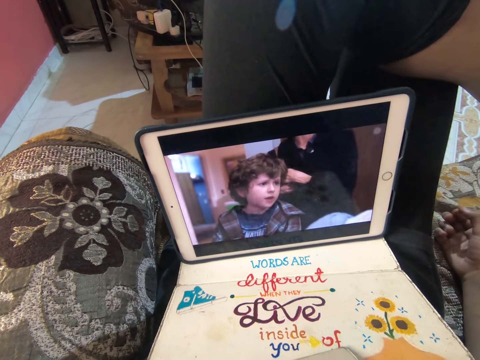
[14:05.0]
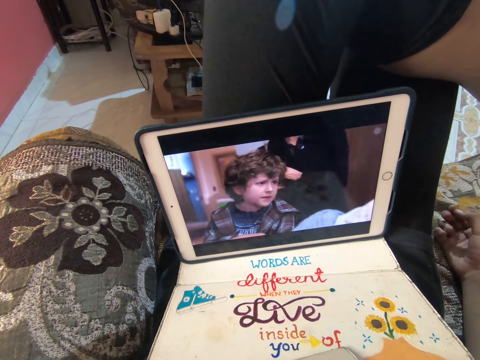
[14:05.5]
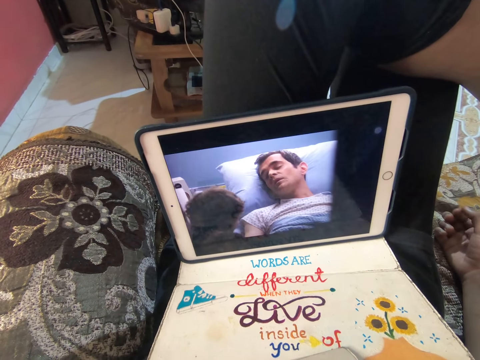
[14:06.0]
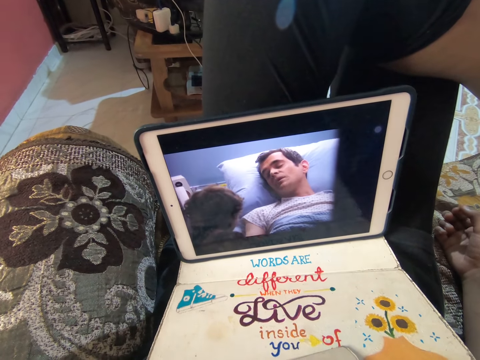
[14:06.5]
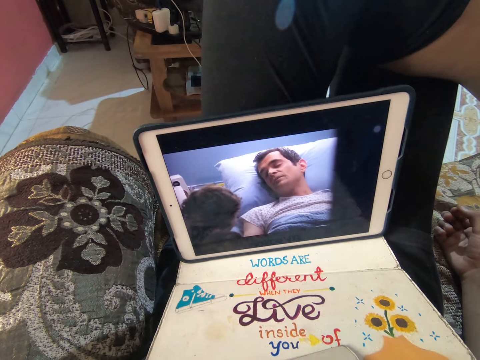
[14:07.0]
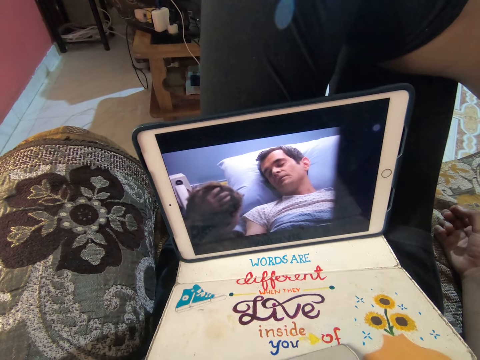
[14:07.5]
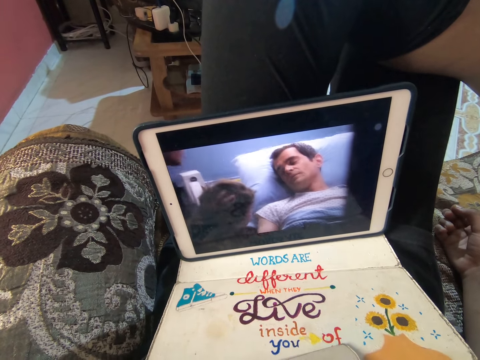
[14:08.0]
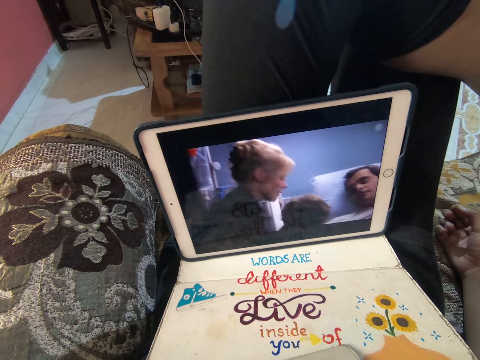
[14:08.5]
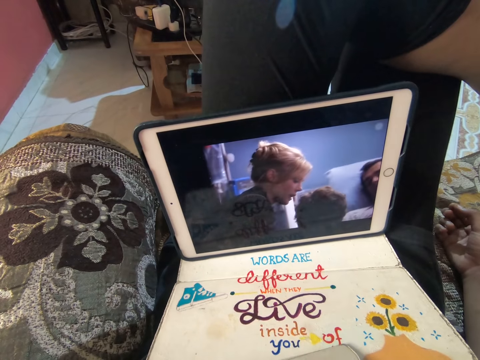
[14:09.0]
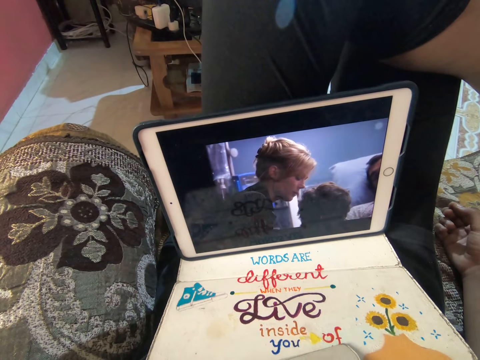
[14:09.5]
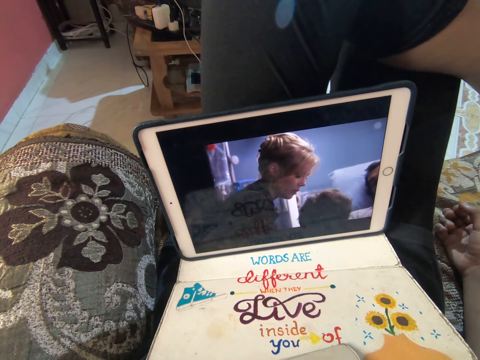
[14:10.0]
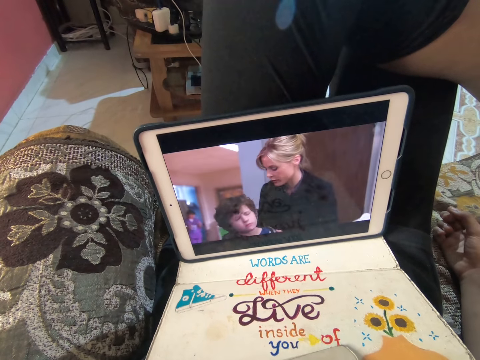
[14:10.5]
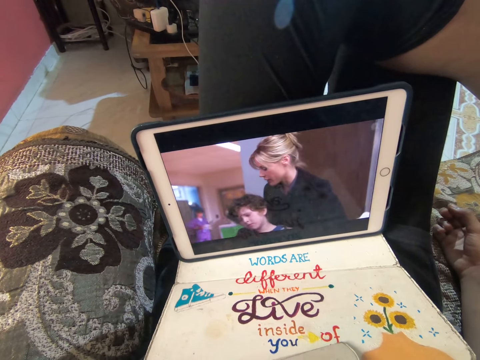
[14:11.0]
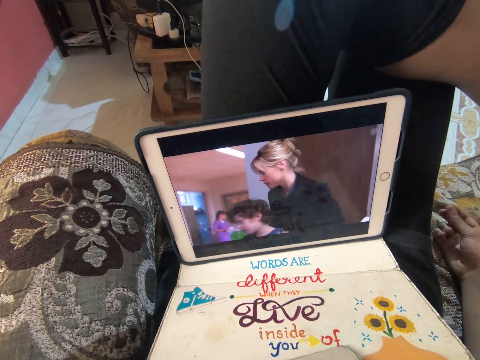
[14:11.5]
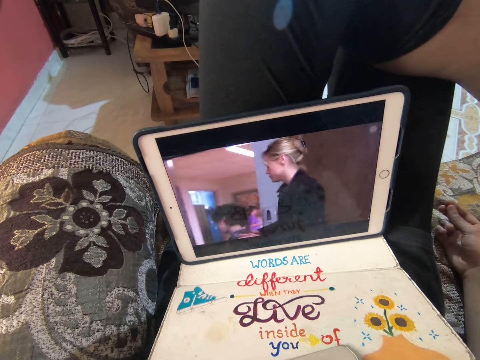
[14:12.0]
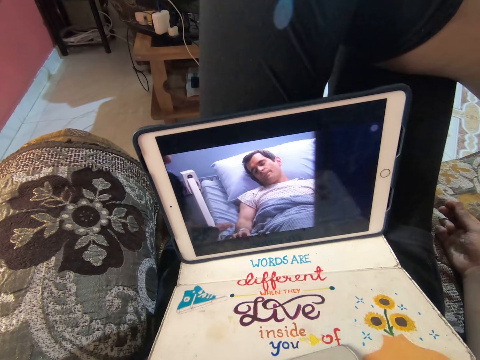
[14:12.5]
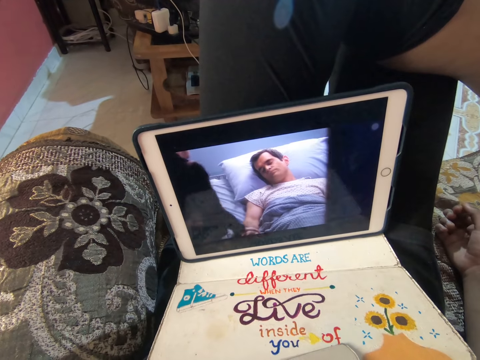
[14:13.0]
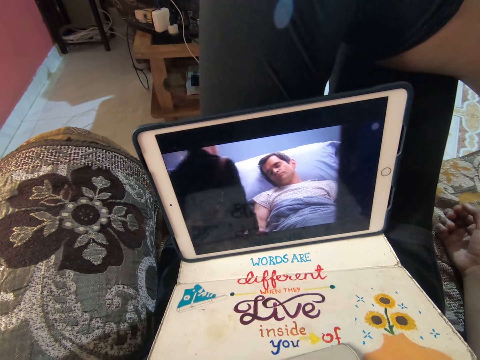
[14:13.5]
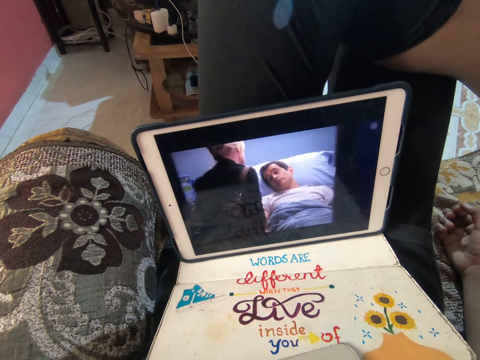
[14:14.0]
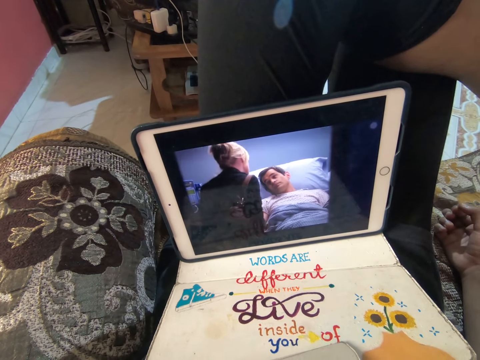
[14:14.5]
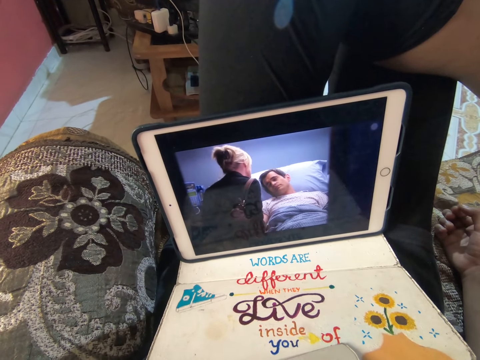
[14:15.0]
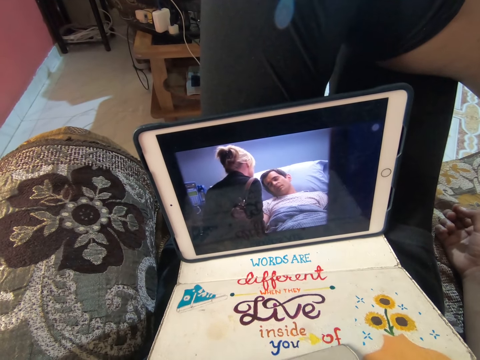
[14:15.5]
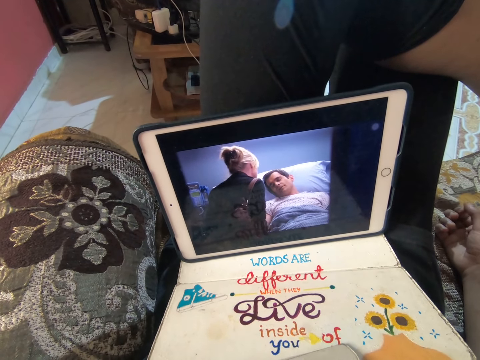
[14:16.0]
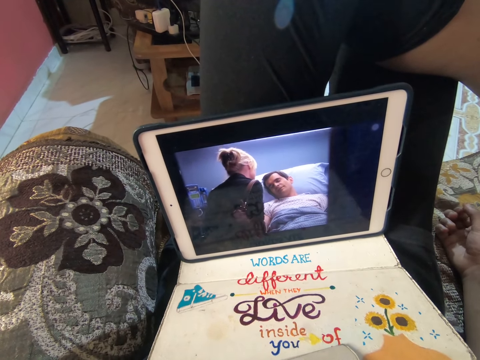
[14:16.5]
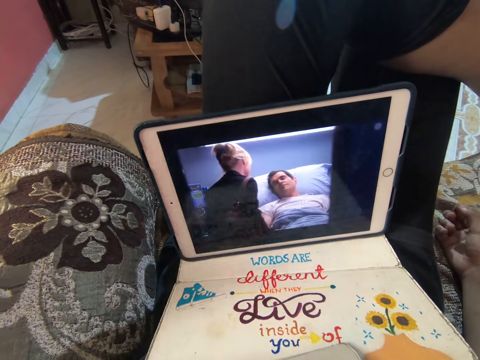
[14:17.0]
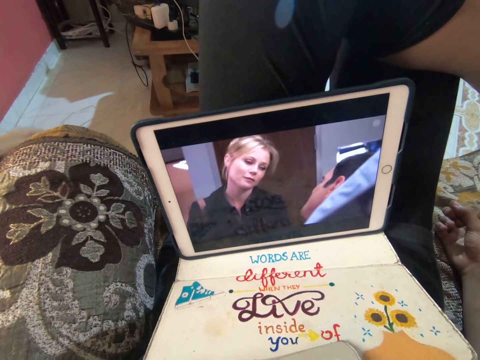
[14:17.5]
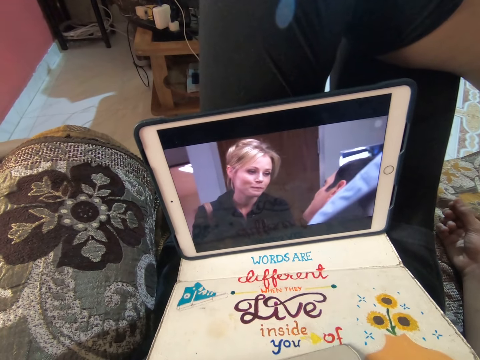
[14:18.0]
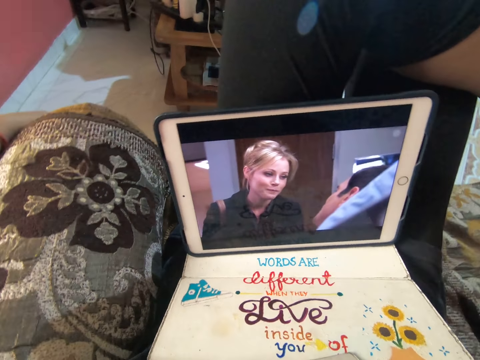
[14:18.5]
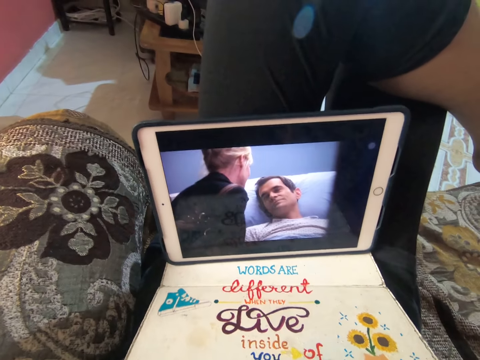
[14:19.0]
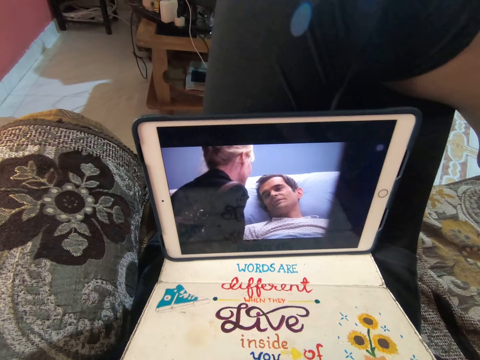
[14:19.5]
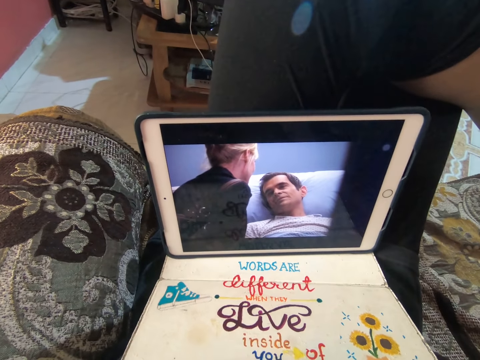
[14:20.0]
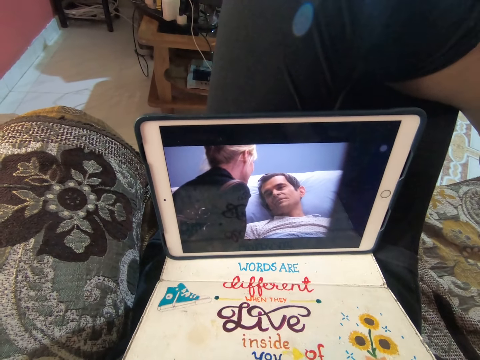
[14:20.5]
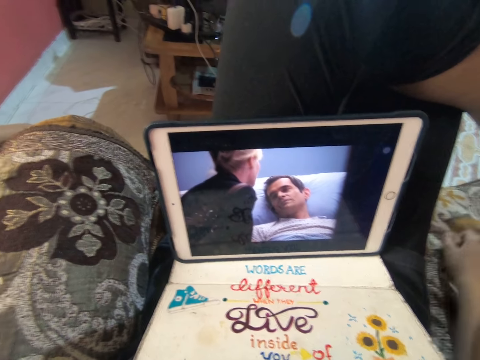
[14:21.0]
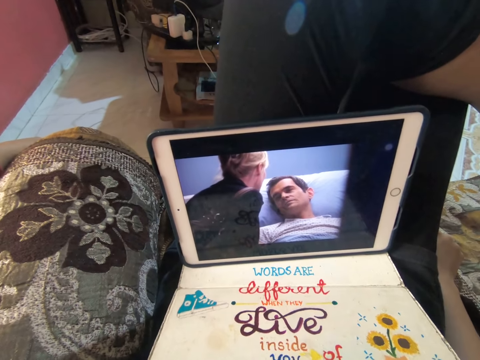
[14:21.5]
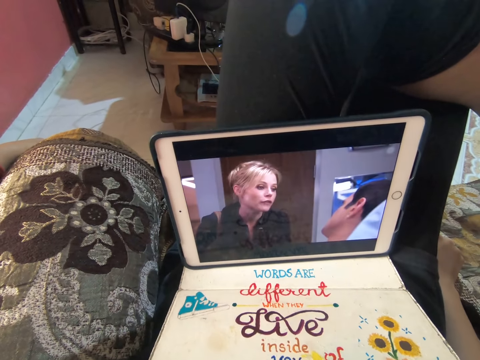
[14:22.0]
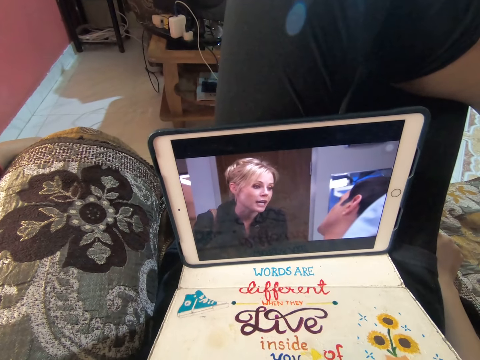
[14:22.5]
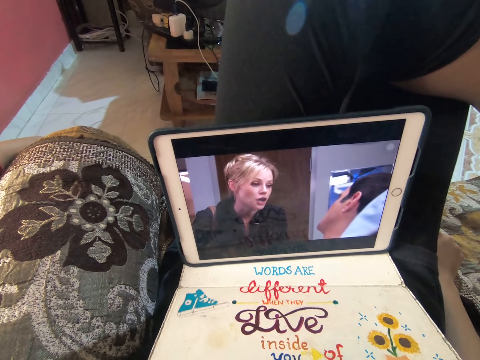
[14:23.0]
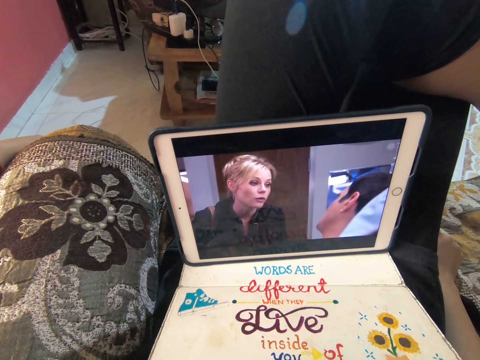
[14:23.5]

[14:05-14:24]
The camera wearer moves the left hand. They move the right hand.

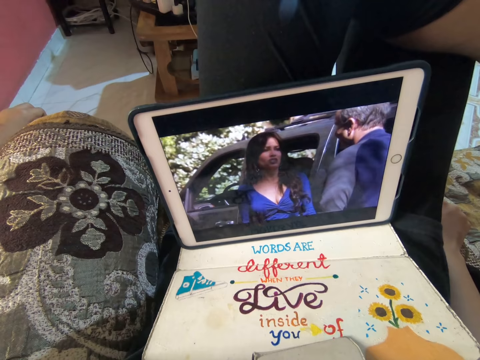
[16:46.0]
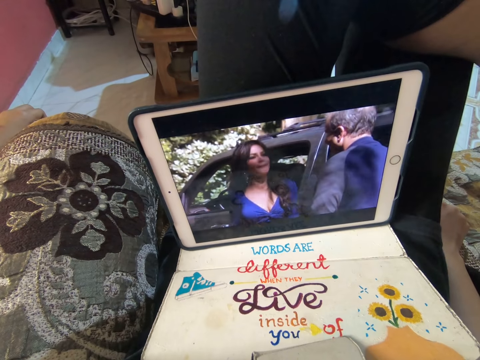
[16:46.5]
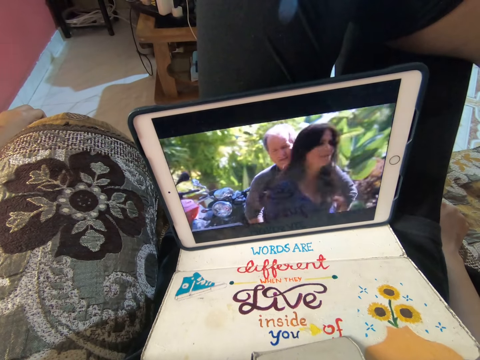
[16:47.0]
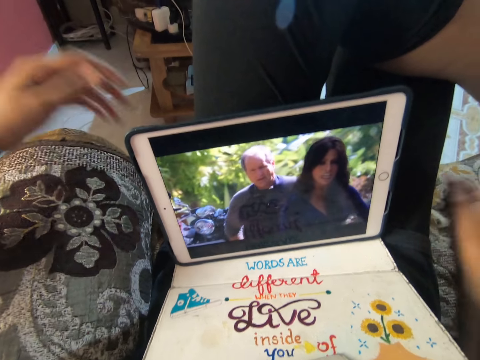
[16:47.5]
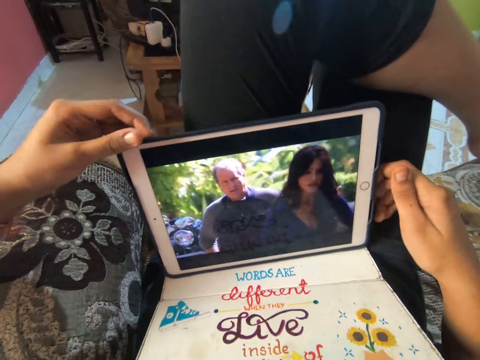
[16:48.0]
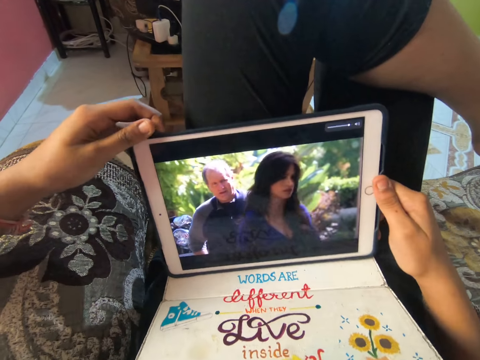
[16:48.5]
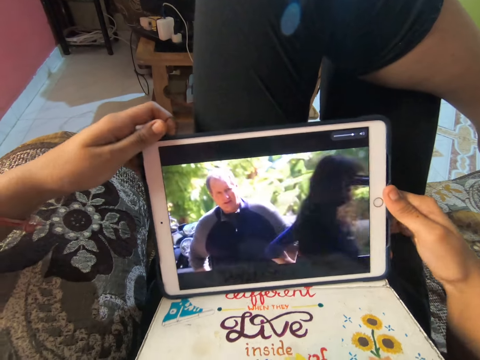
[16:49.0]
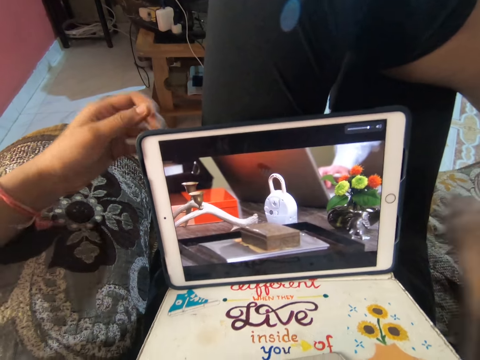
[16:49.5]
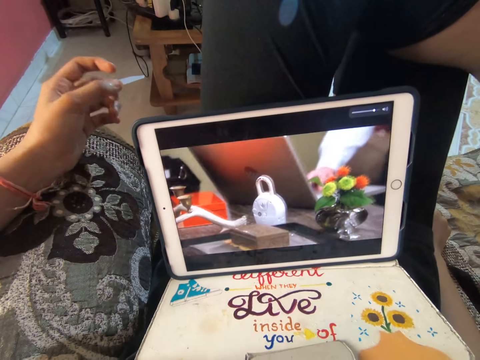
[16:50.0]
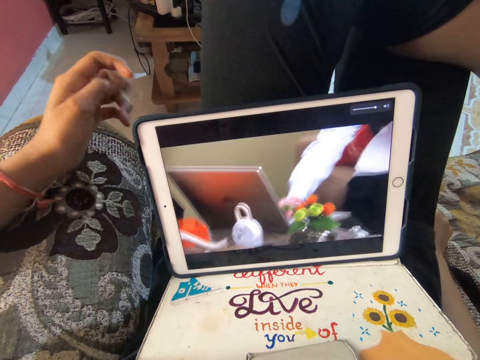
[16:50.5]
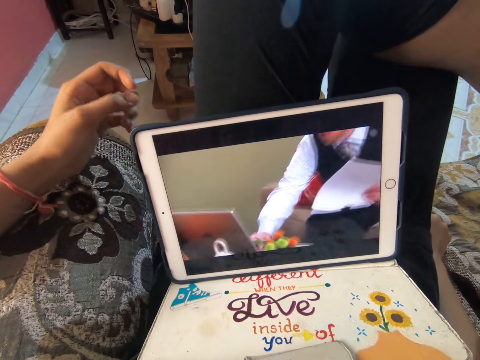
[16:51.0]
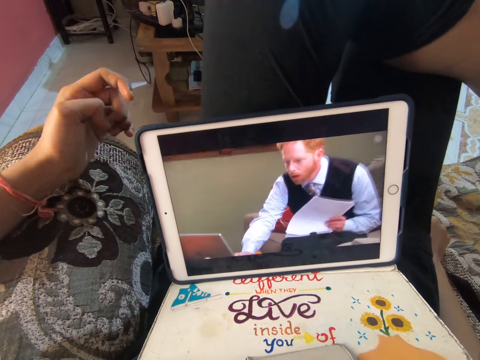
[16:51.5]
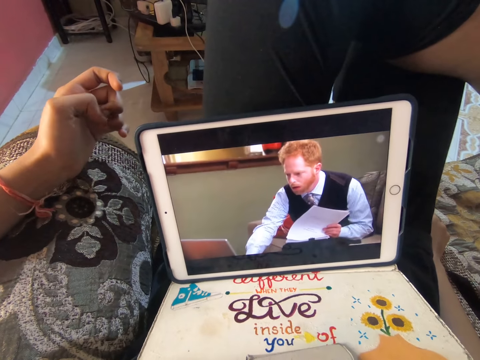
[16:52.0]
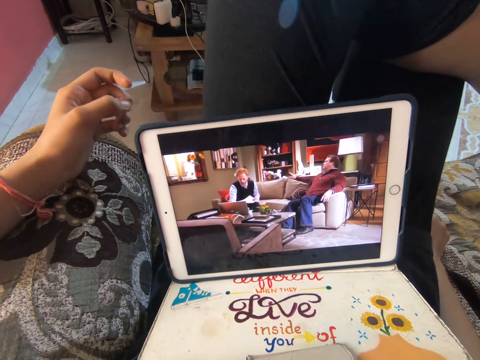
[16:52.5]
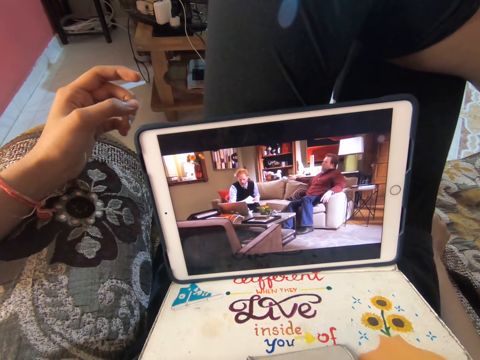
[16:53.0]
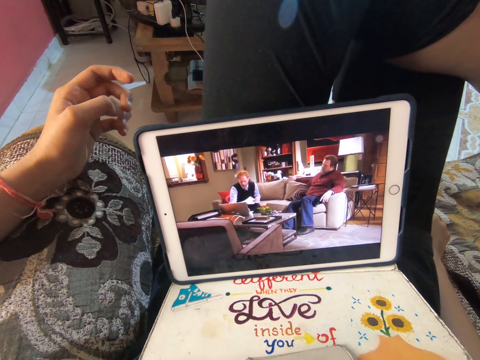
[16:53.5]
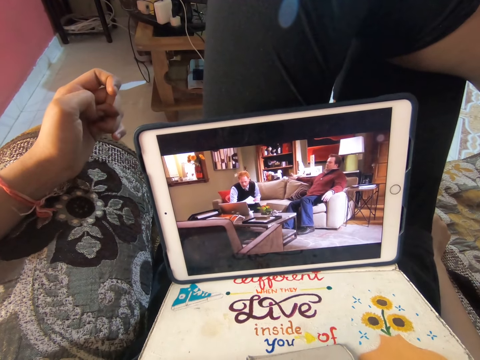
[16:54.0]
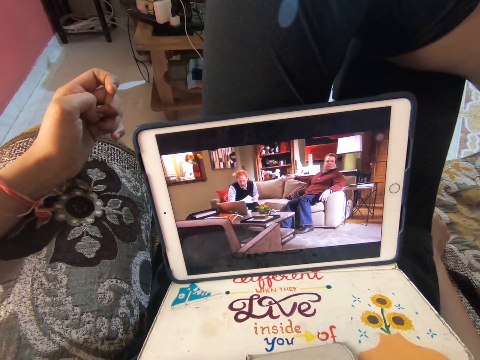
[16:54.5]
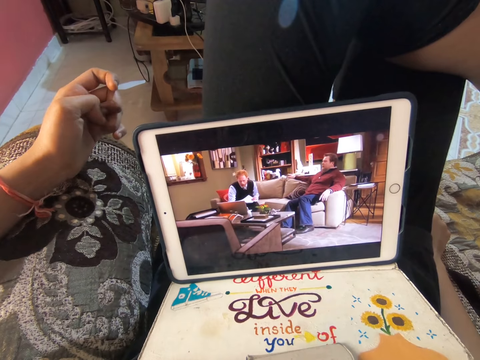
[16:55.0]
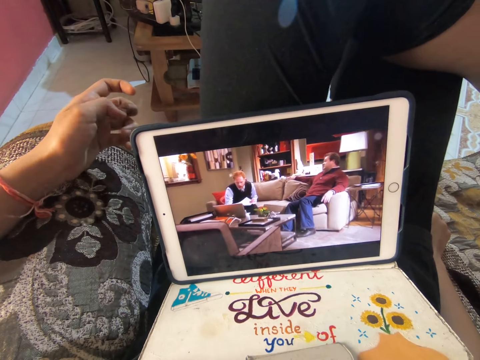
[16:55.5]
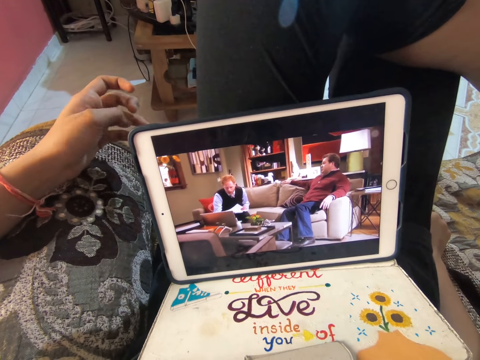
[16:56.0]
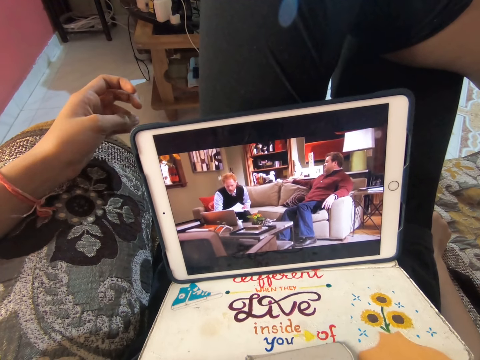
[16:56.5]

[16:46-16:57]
The camera wearer holds a tablet with both hands, adjusts the tablet with both hands, moves both hands, and flexes the fingers. They look at the tablet. They touch the tablet with the left hand and flex the fingers.
